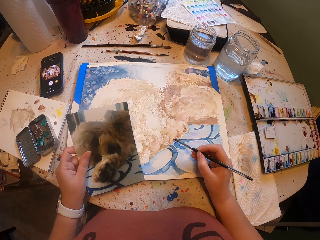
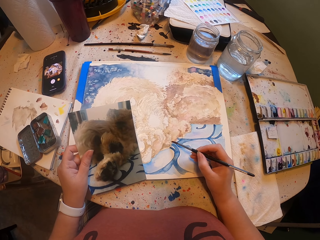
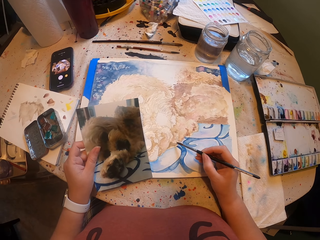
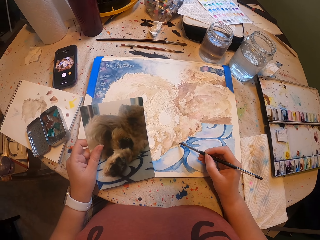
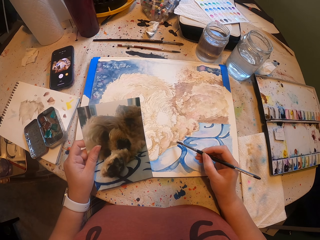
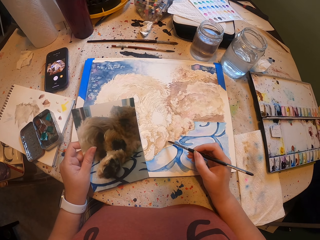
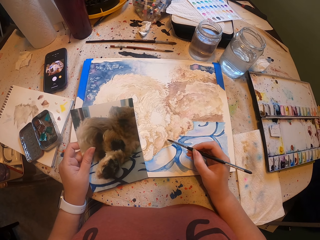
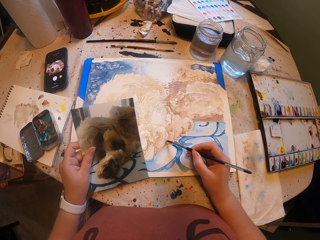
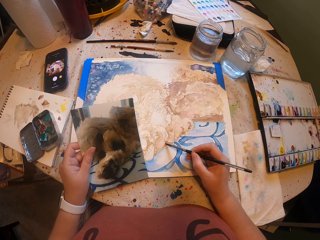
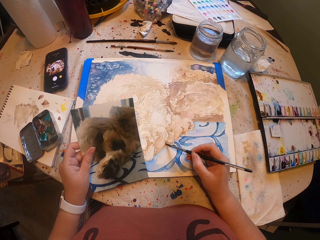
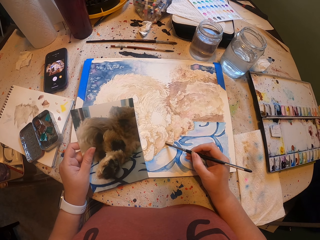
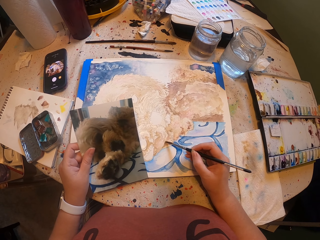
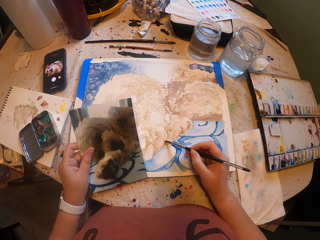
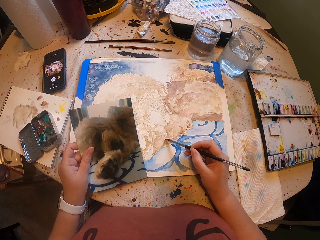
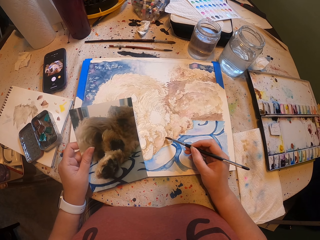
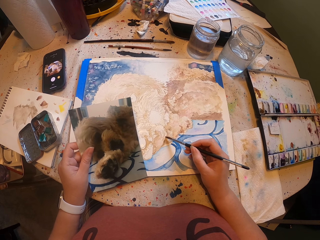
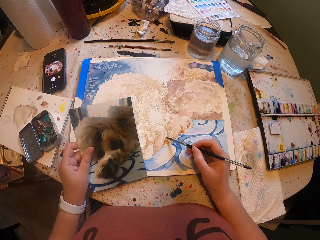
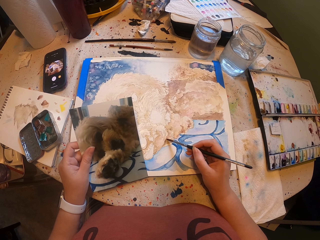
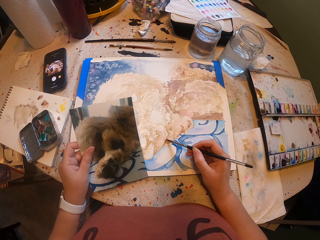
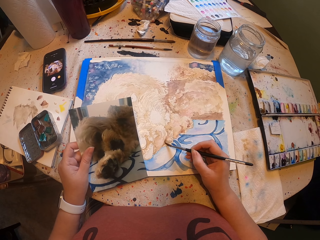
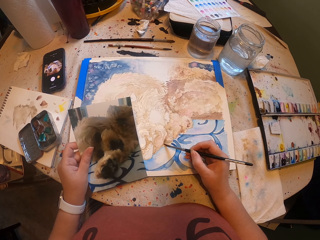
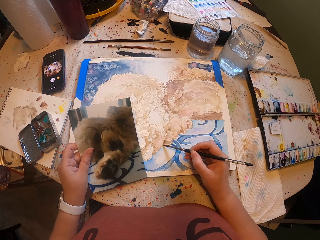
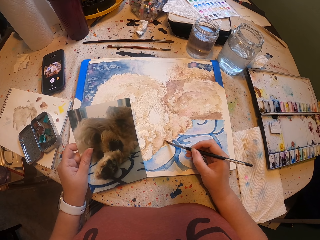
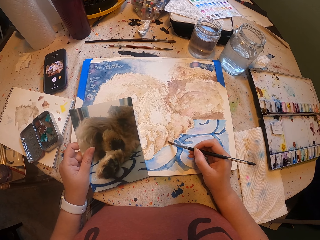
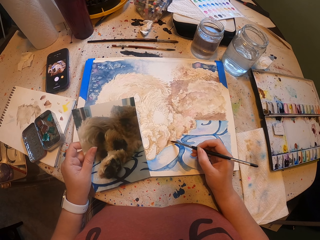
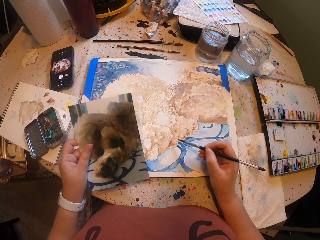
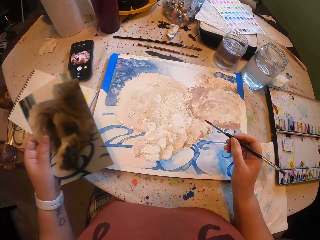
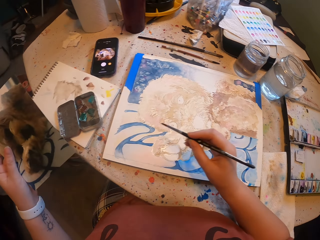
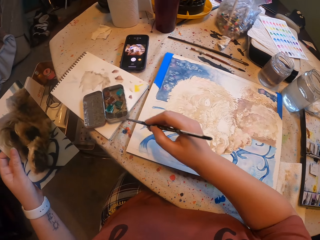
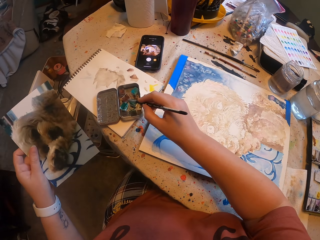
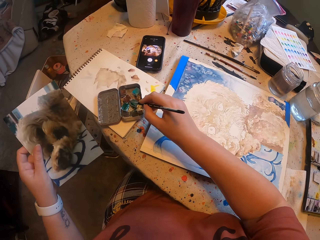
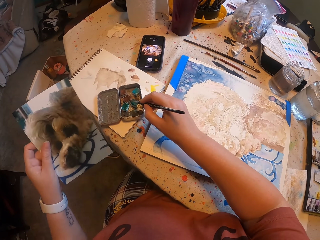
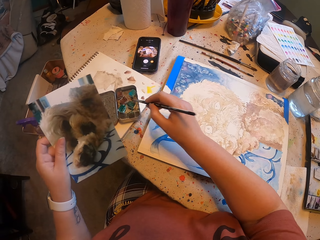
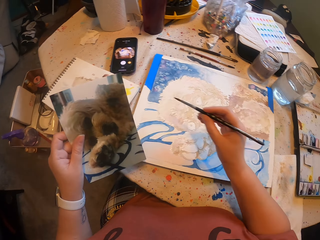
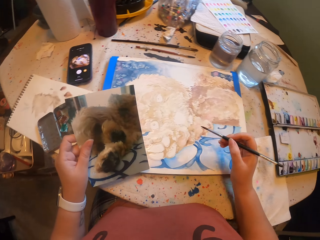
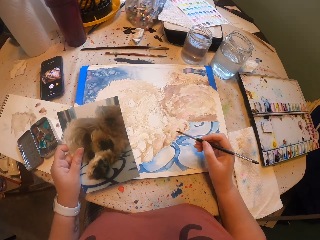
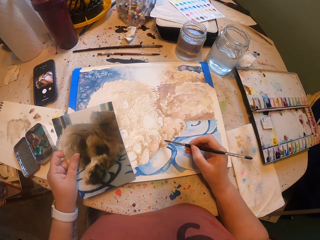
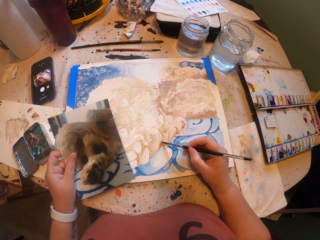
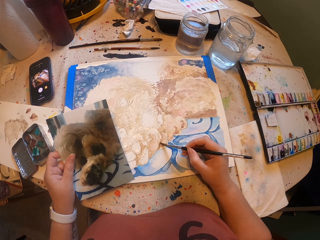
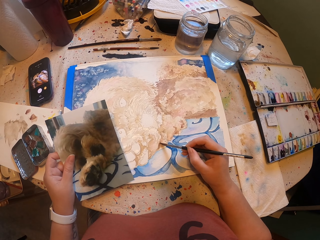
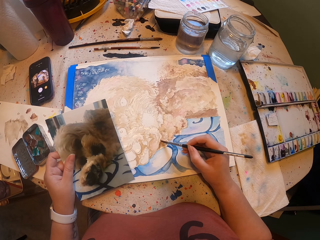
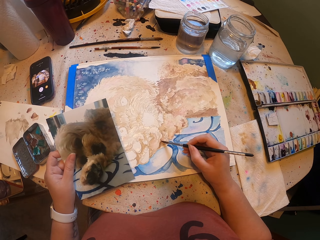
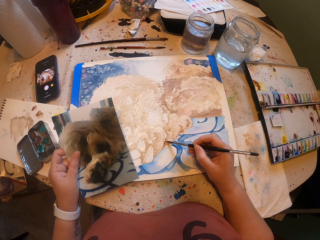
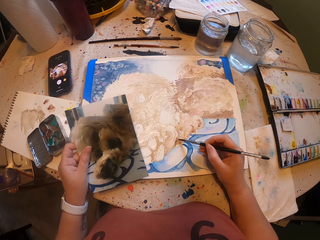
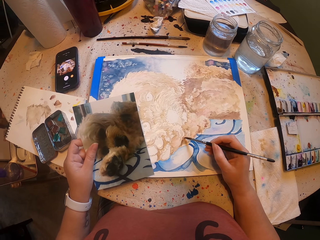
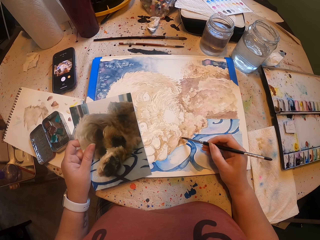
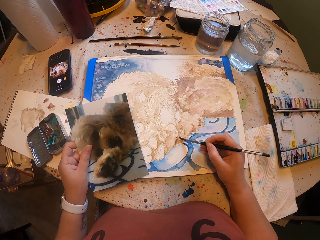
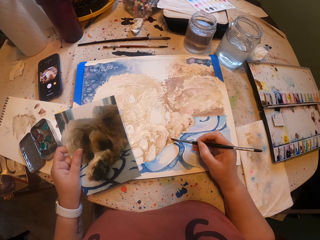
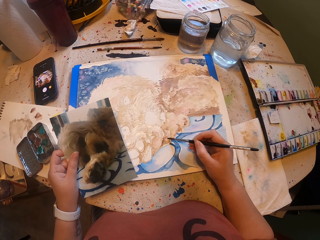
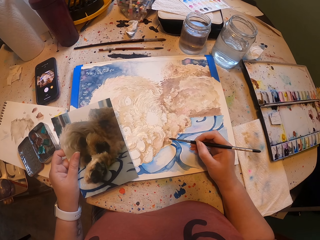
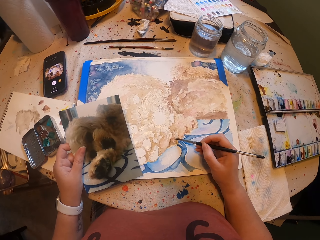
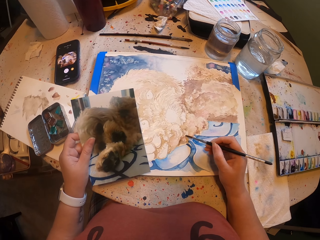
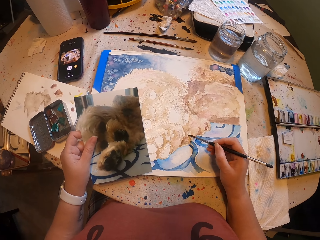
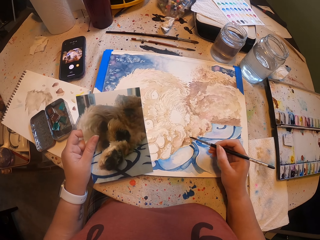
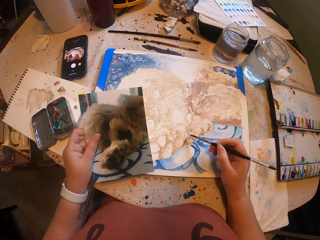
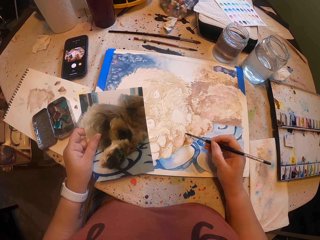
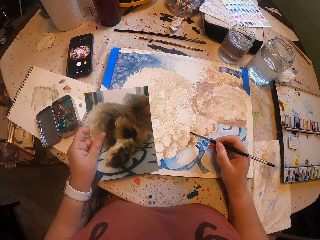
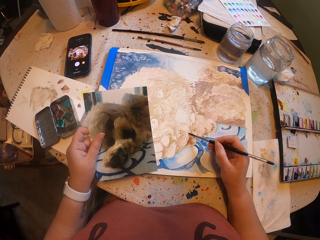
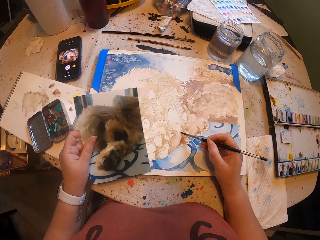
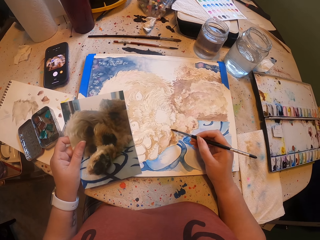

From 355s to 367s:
The camera wearer paints the art with the paint brush on the book. They pick a color from the palette. They dip the paint brush in the paint. They paint the art with the paint brush on the book.

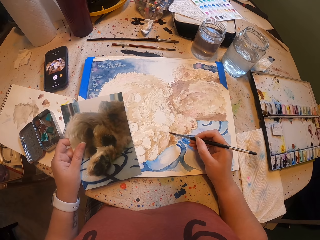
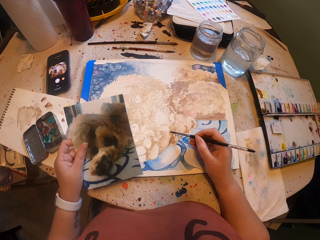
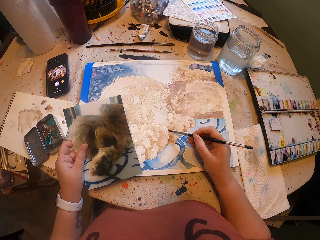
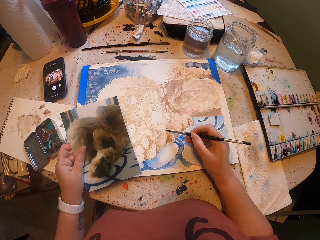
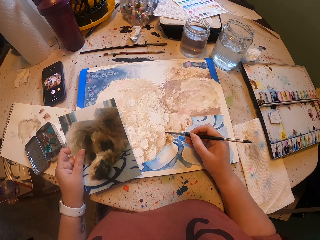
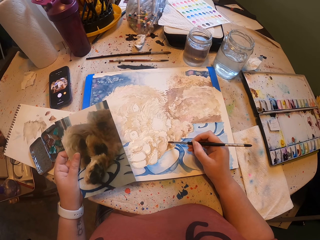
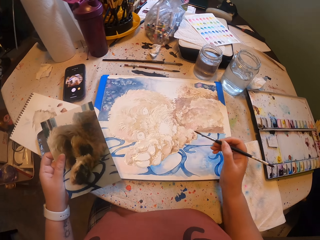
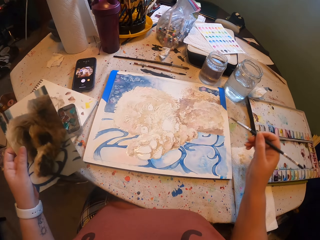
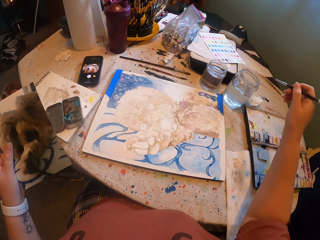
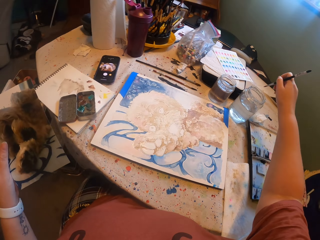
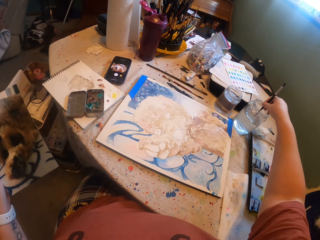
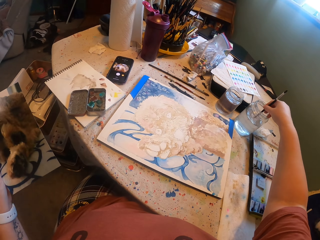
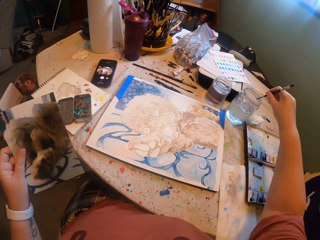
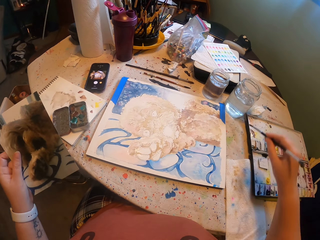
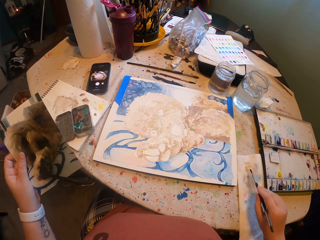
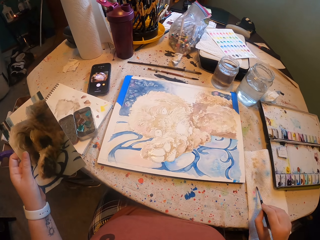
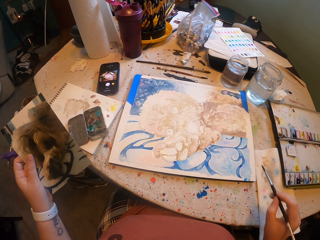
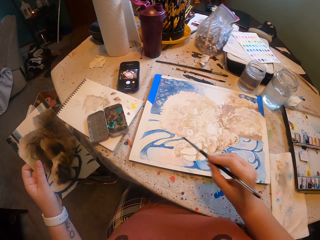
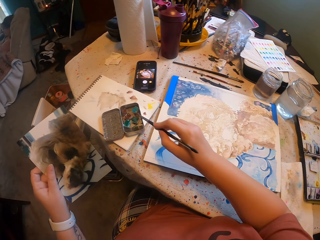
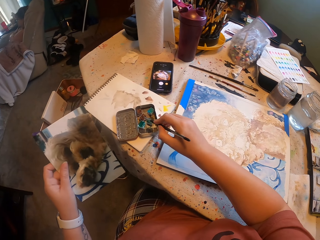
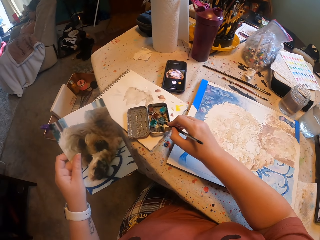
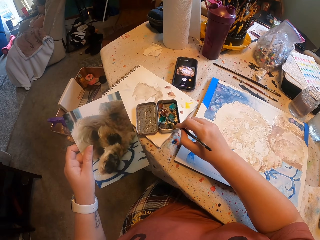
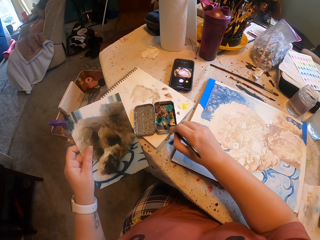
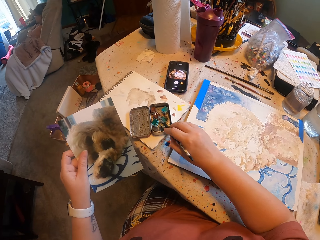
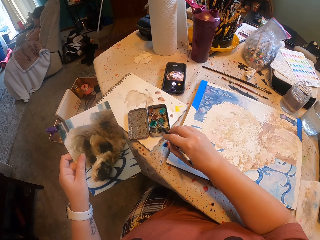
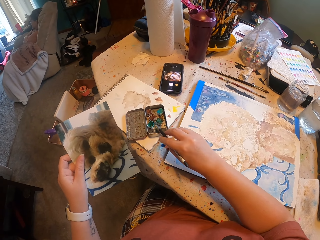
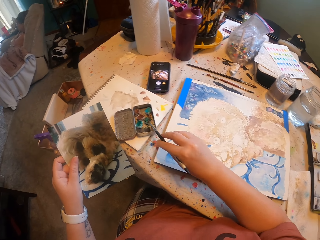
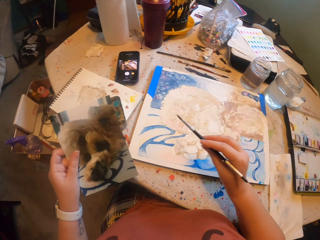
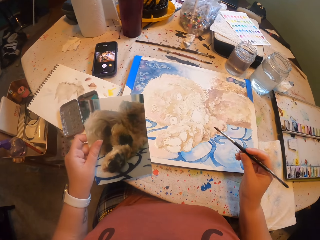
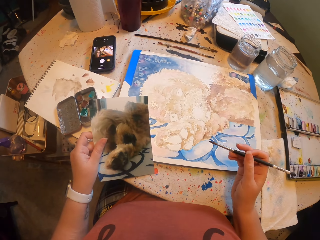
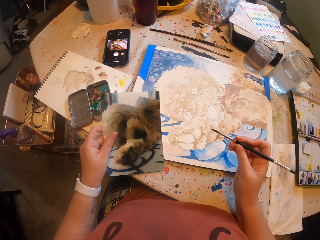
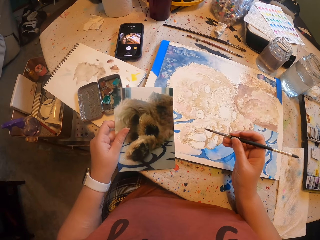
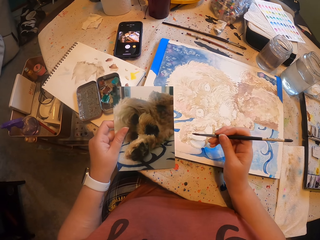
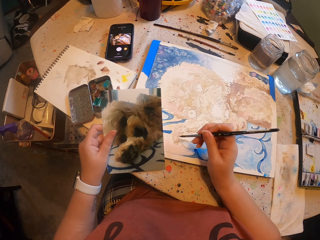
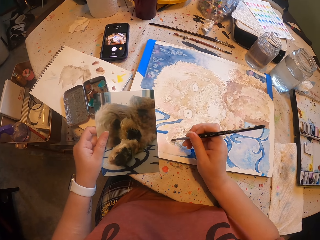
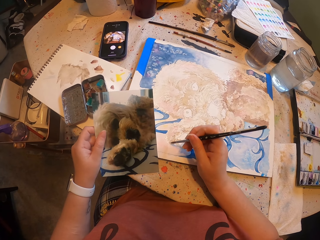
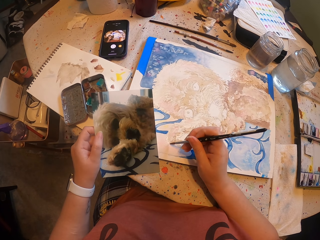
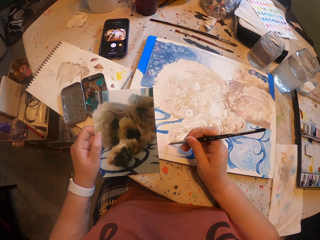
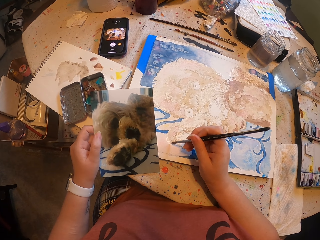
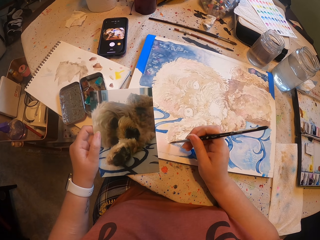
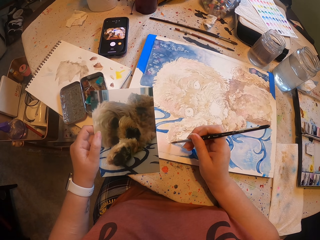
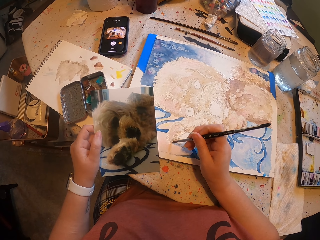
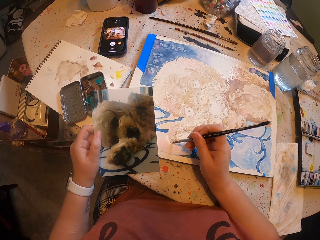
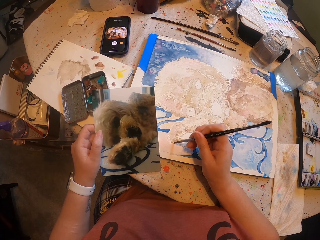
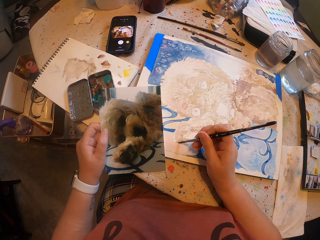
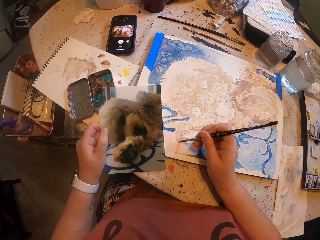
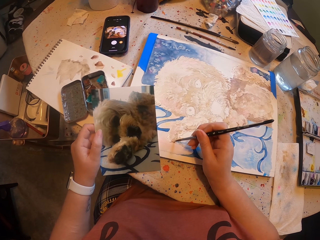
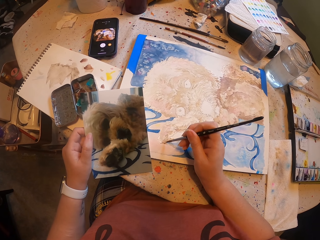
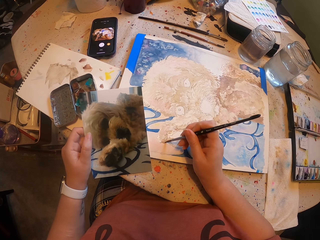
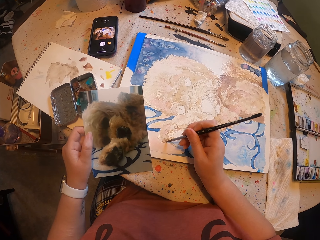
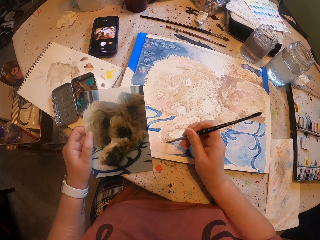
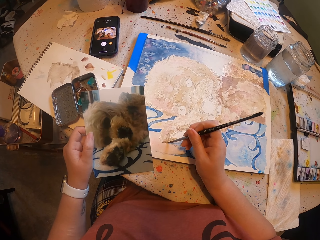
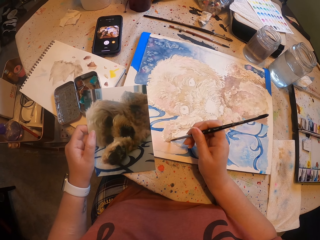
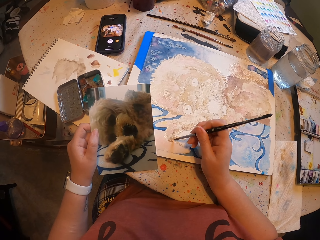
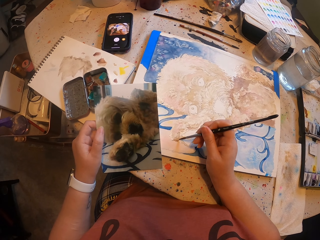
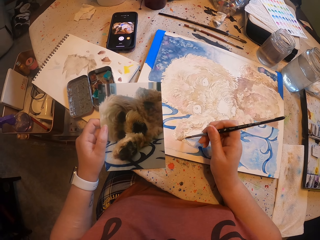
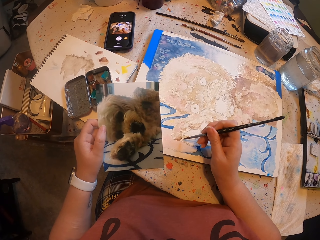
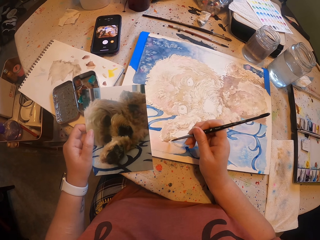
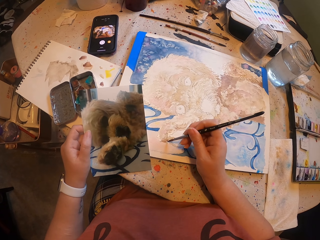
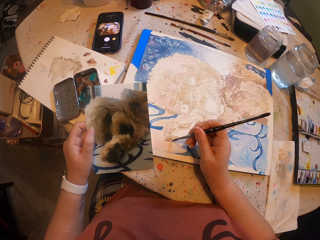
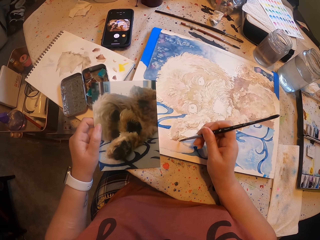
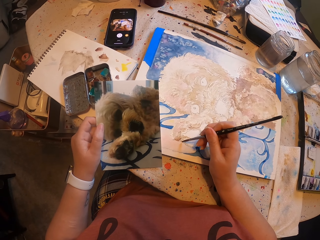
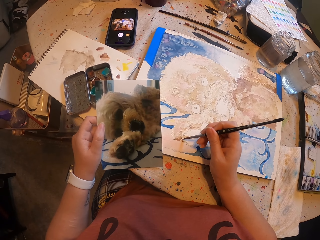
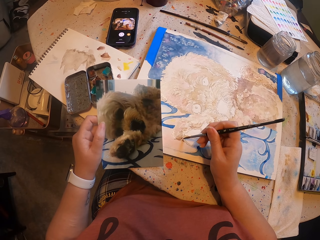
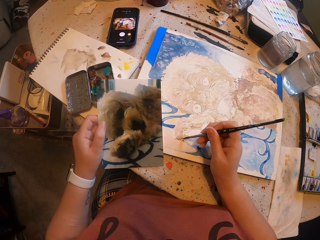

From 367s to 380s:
The camera wearer dips the paint brush in the bottle of water. They pick a color from the palette. They dip the paint brush in the paint. They paint the art with the paint brush on the book.
